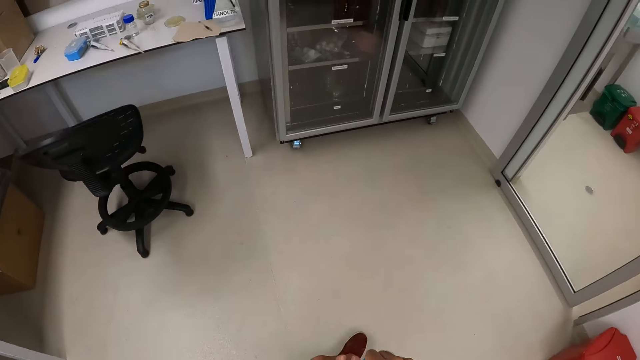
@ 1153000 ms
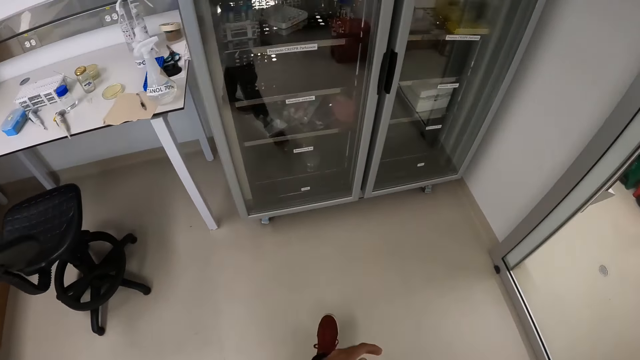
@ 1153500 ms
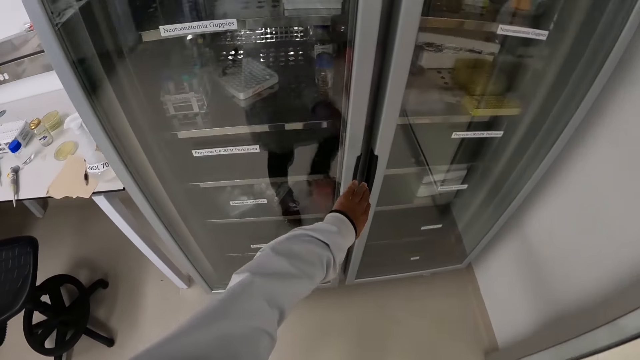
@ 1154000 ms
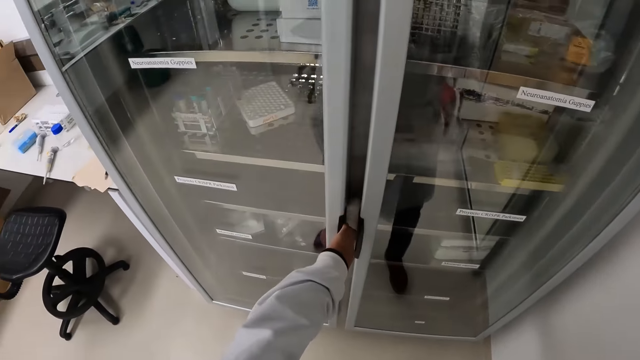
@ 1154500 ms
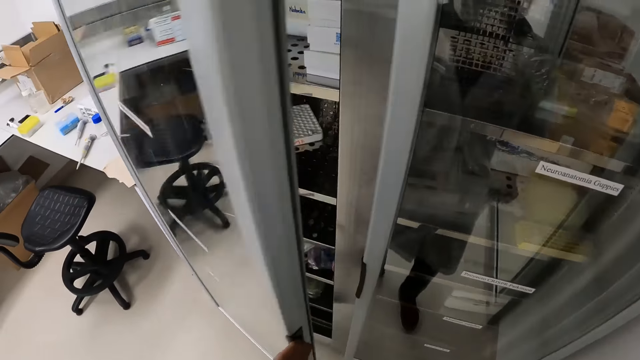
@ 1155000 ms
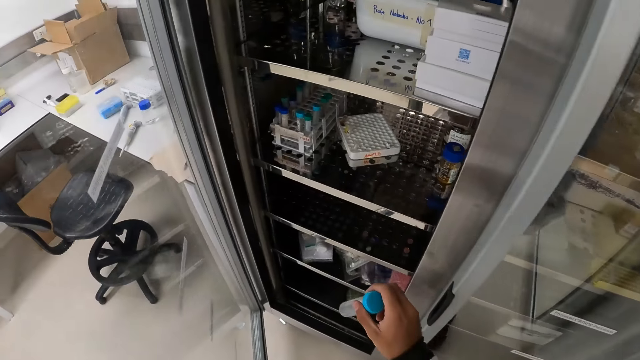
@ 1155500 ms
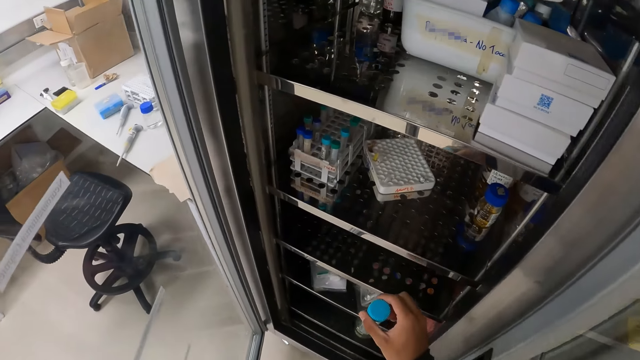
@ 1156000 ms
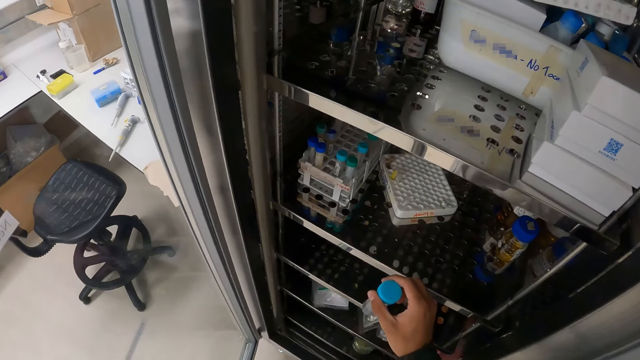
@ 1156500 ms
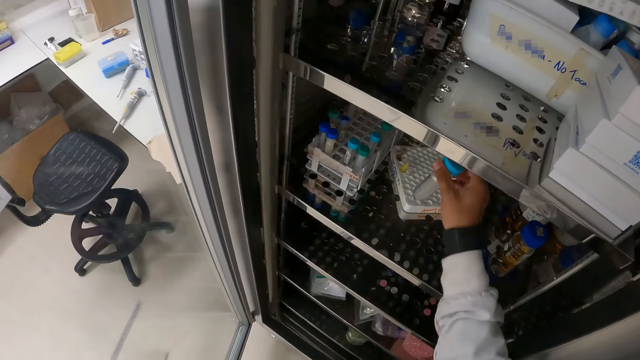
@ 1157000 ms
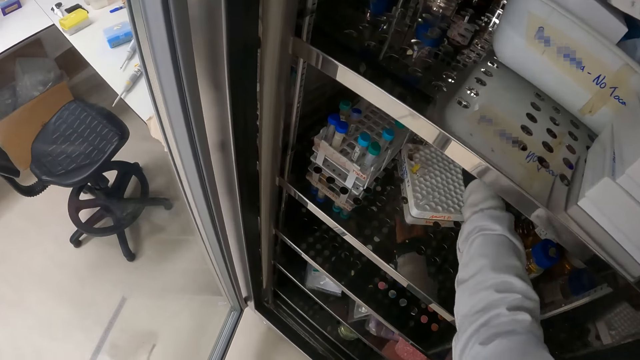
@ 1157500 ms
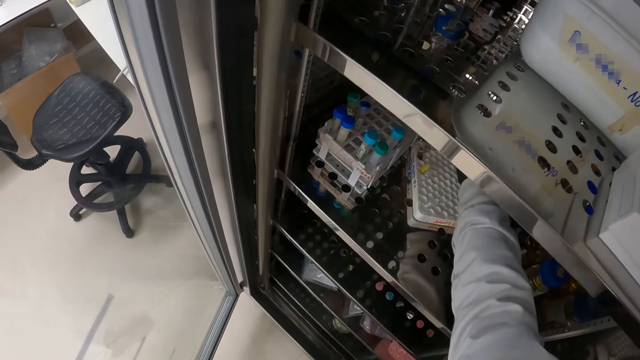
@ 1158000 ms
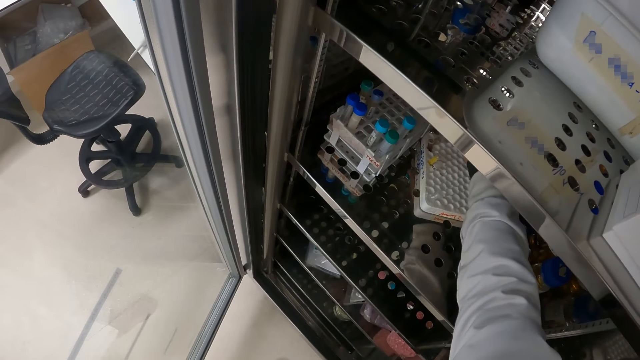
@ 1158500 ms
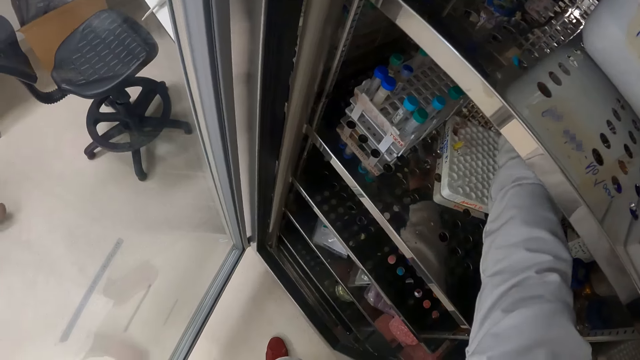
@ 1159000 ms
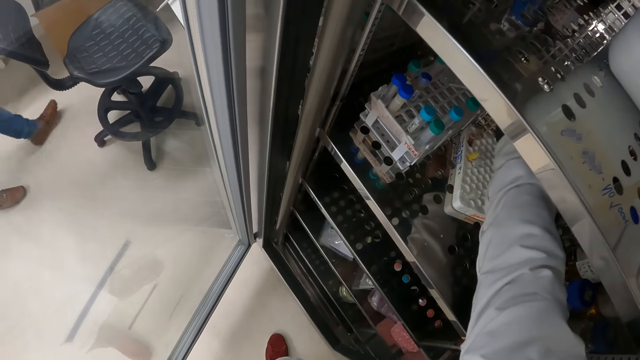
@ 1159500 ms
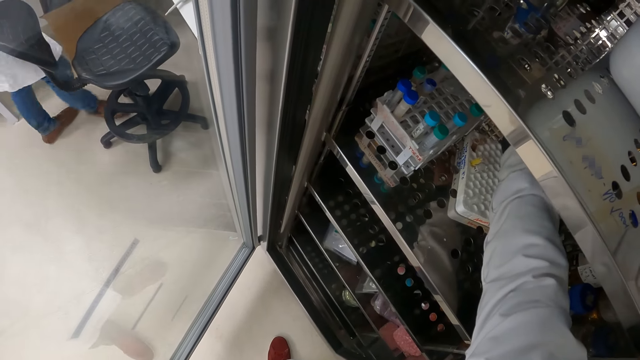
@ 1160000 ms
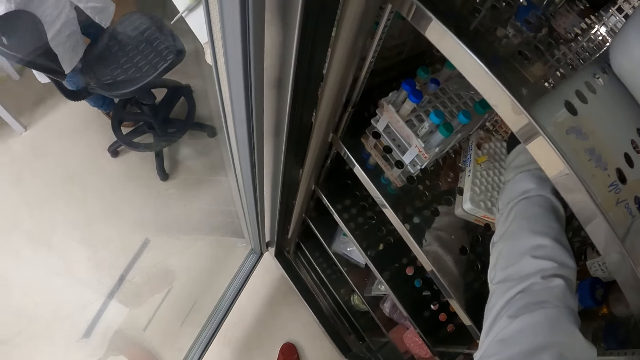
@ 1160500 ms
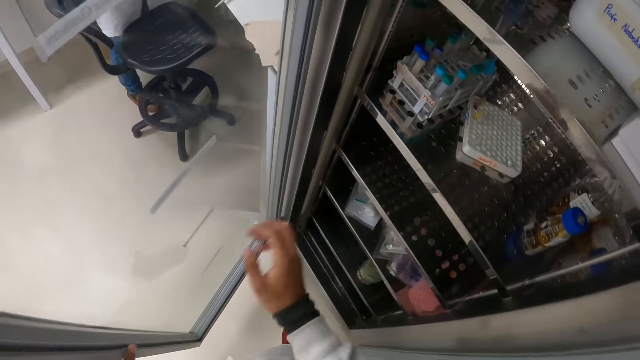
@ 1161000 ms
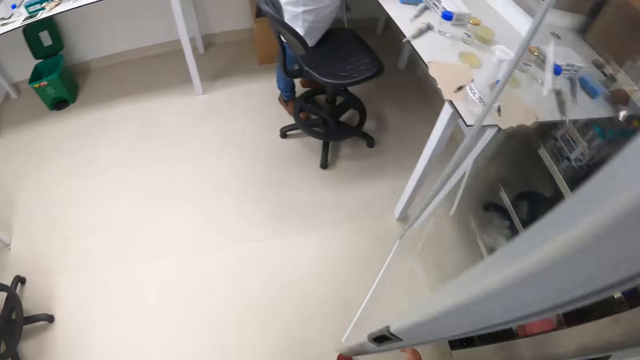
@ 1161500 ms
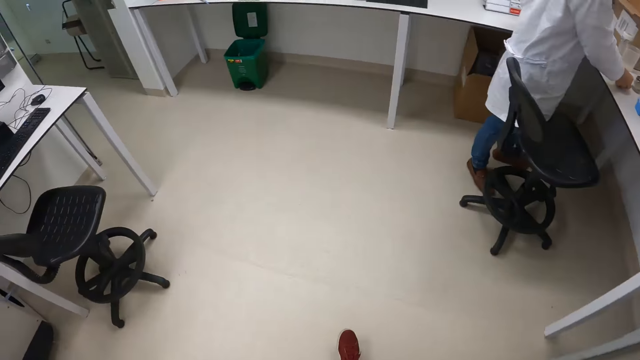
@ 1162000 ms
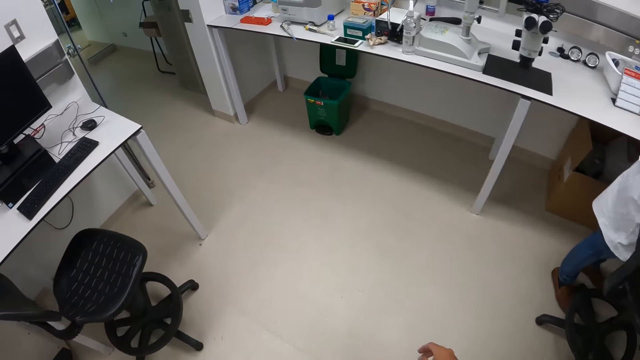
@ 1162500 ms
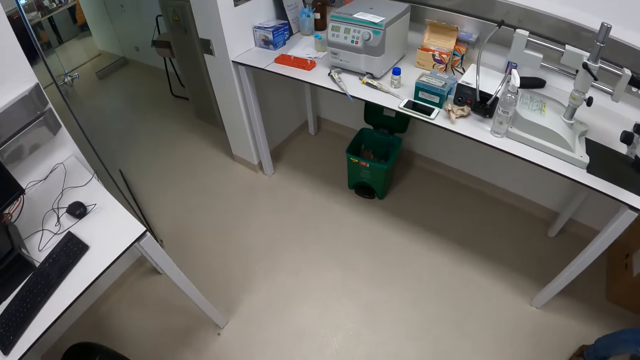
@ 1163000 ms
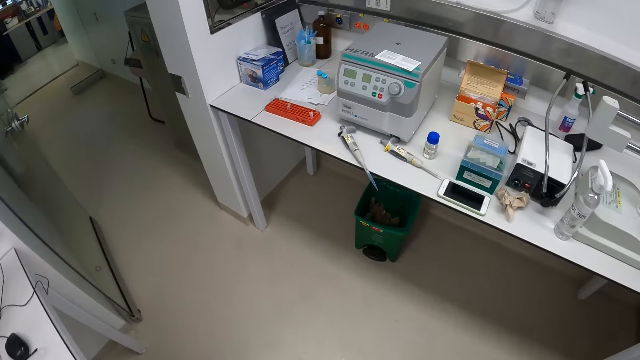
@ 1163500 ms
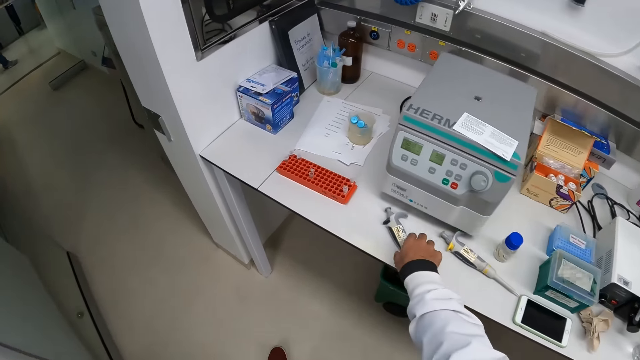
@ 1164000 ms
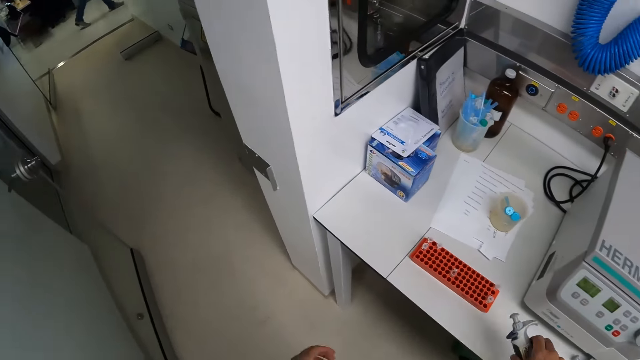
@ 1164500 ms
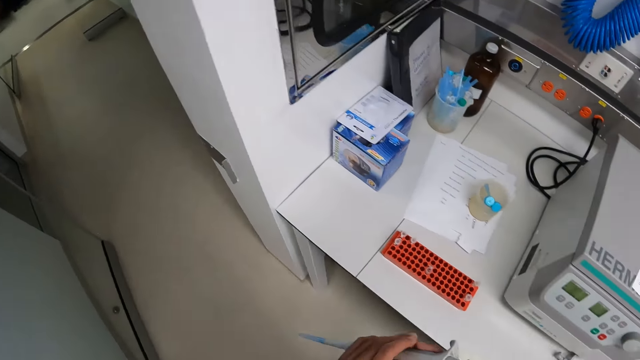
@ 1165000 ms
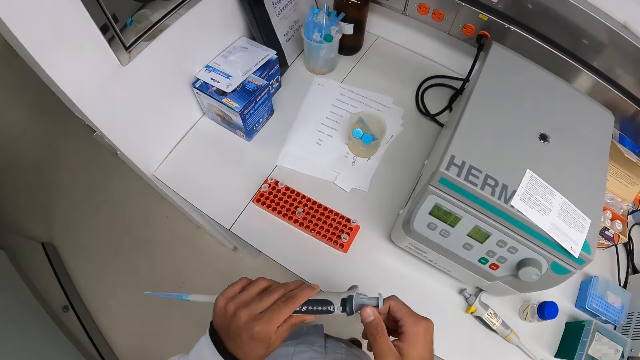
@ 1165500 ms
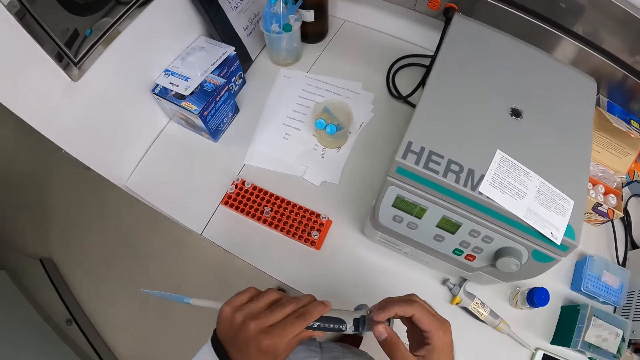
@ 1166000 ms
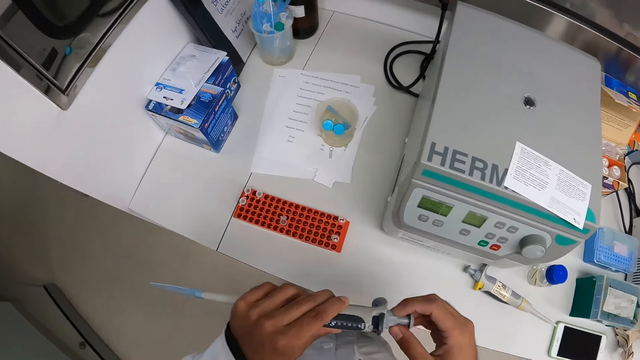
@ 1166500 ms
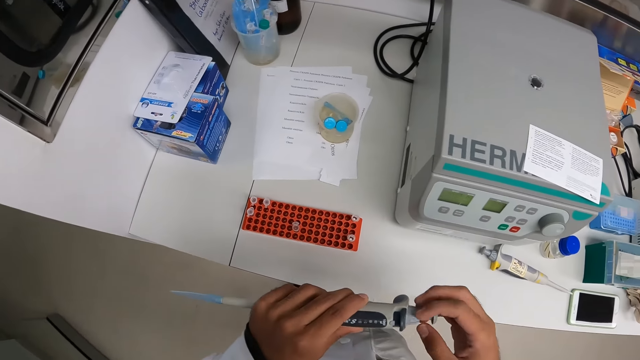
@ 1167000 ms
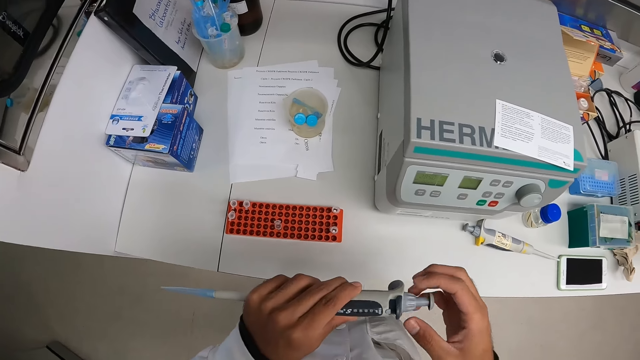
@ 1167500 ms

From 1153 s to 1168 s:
The camera wearer passes the test tube in his left hand to his right hand. He opens a fridge with his left hand. He drops the test tube in his right hand inside the fridge. He closes the fridge with his right hand. He walks. He picks up the pipette from the countertop with his right hand. He passes the pipette in his right hand to his left hand. He untightens the pipette with his right hand.

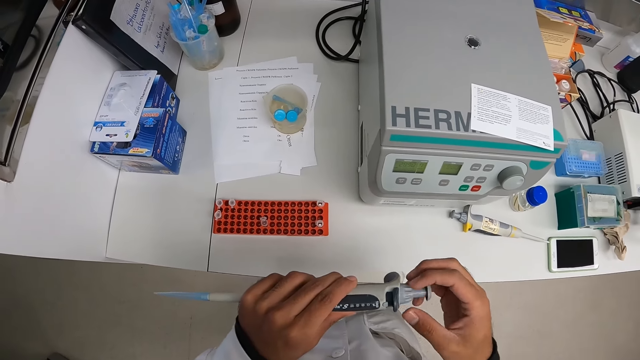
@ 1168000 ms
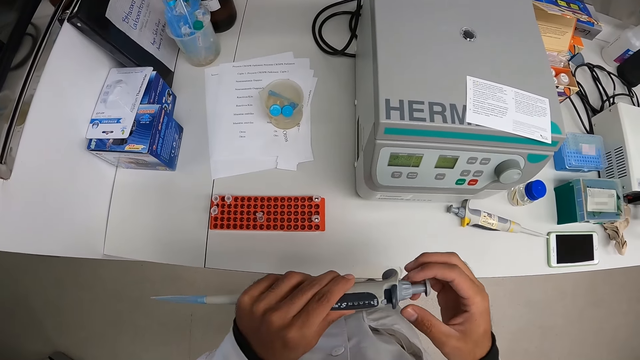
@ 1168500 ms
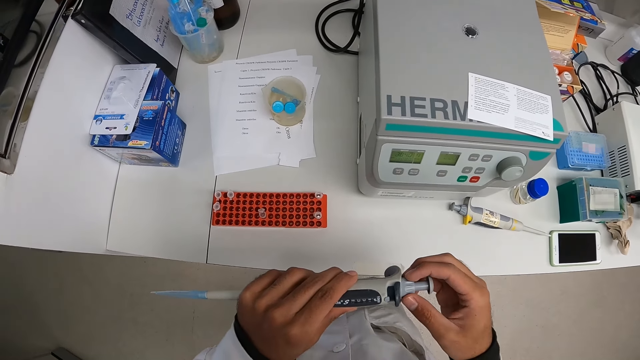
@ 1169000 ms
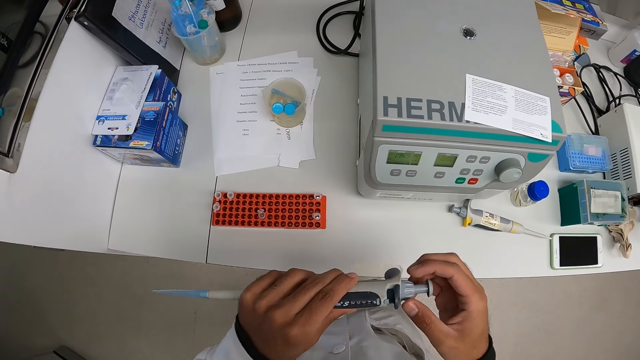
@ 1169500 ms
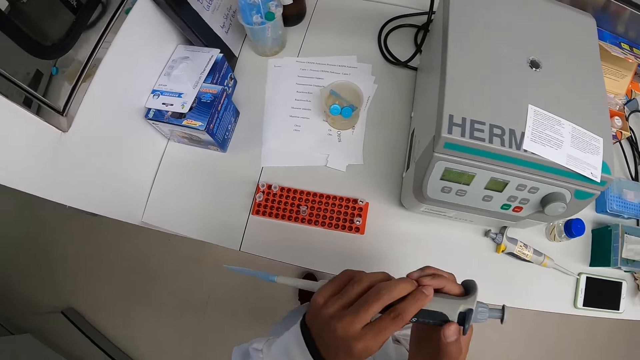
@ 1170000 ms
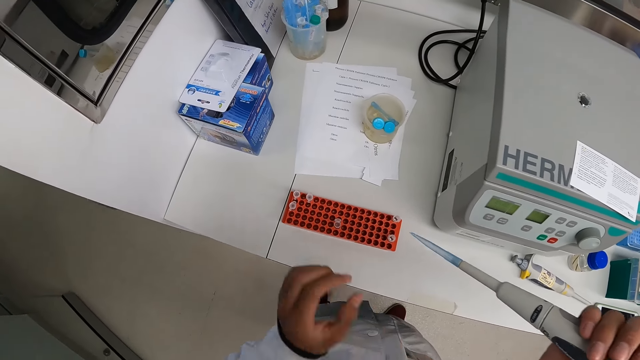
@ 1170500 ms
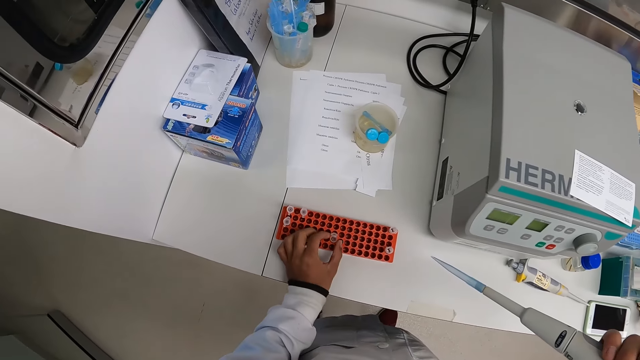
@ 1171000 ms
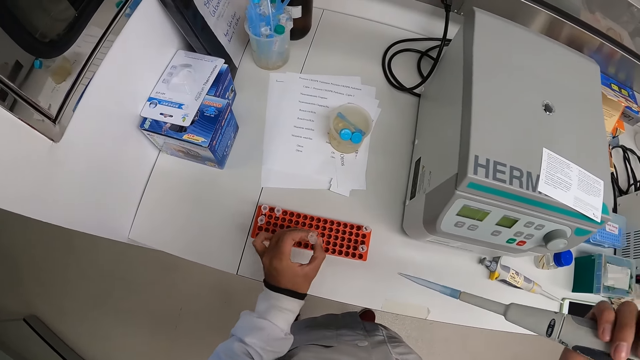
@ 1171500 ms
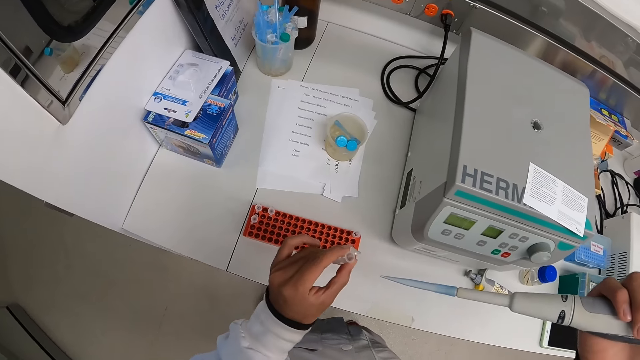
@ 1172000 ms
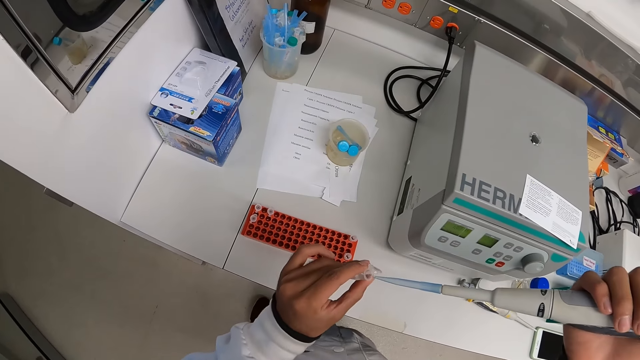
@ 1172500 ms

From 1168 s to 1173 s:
The camera wearer picks up a lab container from the rack with his left hand. He presses the chemical from the pipette into the lab container.
